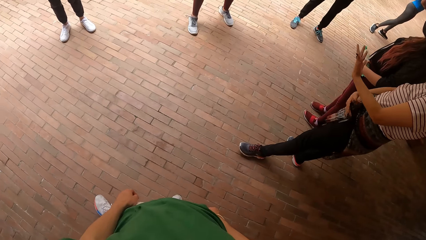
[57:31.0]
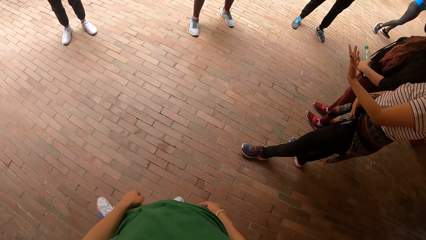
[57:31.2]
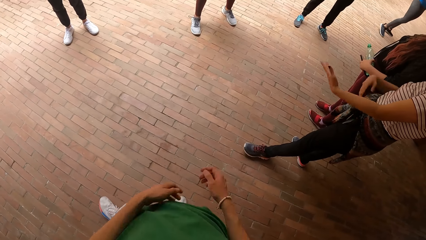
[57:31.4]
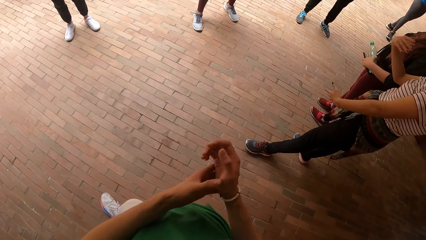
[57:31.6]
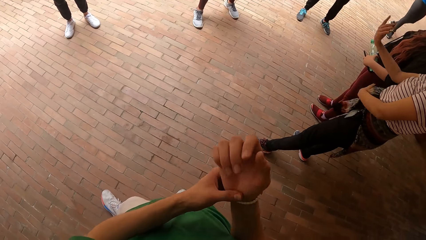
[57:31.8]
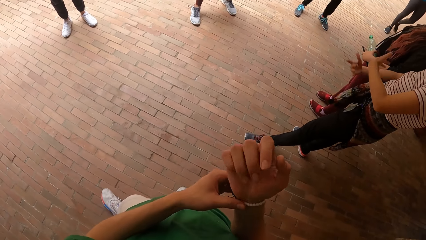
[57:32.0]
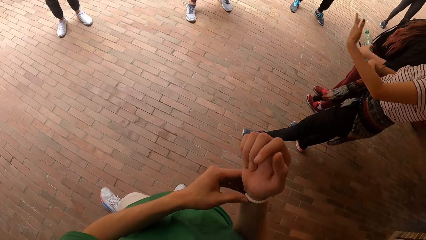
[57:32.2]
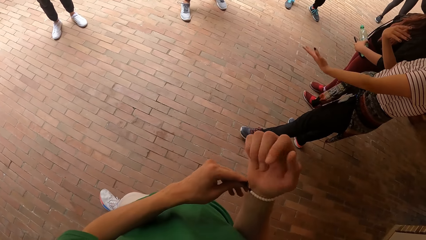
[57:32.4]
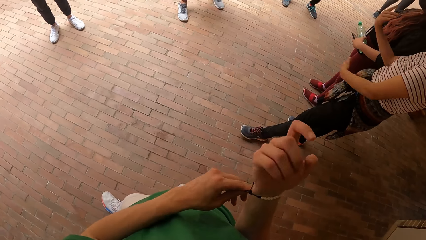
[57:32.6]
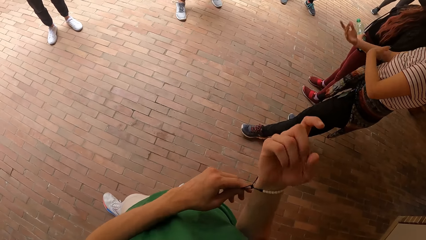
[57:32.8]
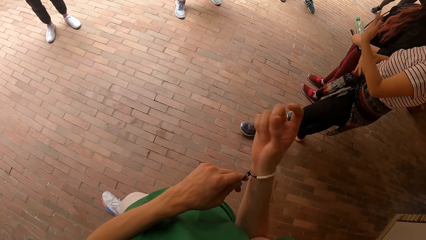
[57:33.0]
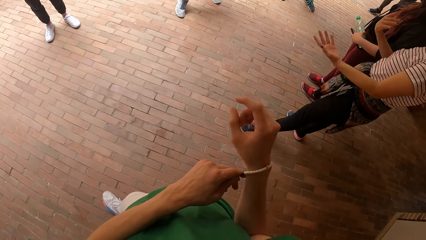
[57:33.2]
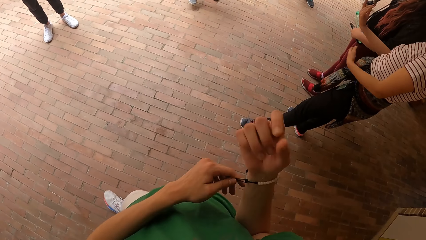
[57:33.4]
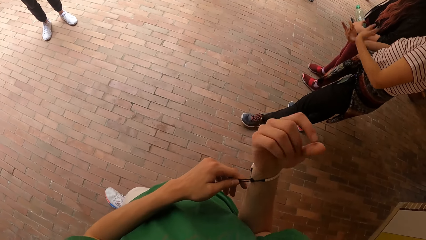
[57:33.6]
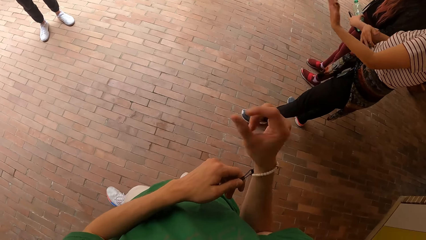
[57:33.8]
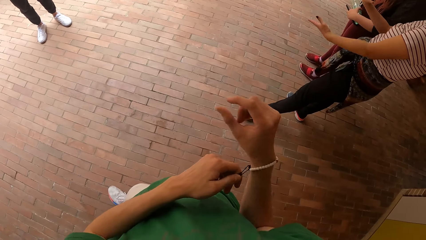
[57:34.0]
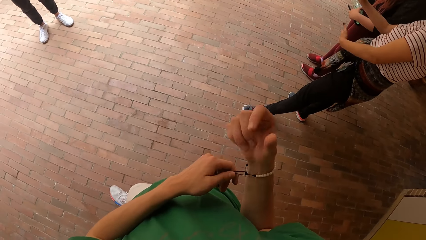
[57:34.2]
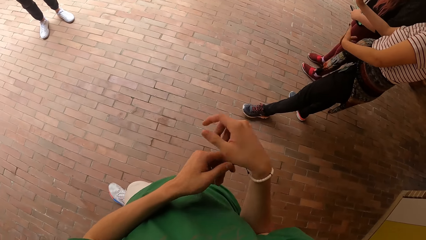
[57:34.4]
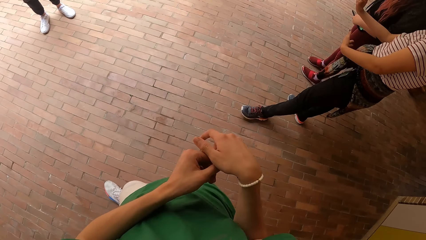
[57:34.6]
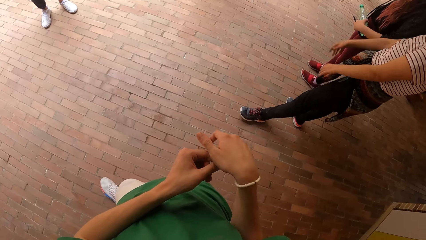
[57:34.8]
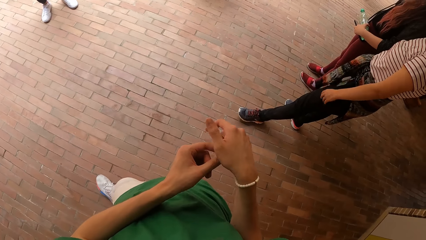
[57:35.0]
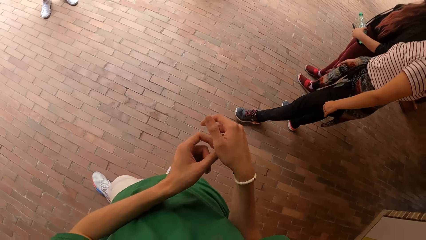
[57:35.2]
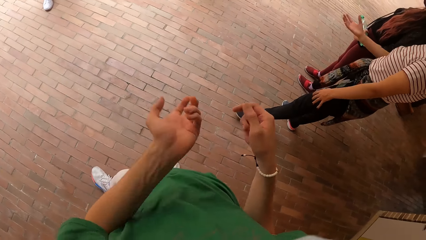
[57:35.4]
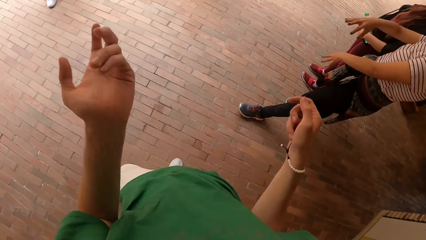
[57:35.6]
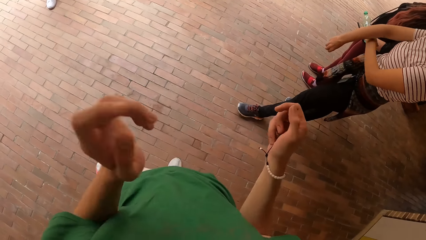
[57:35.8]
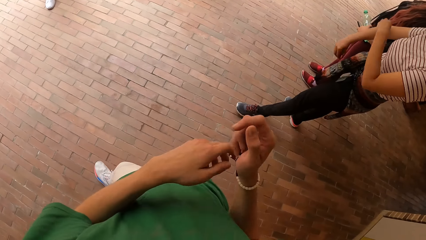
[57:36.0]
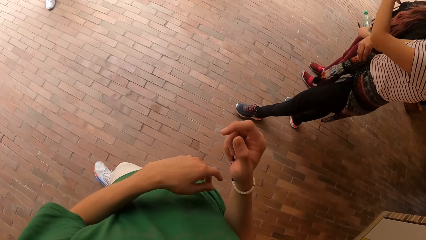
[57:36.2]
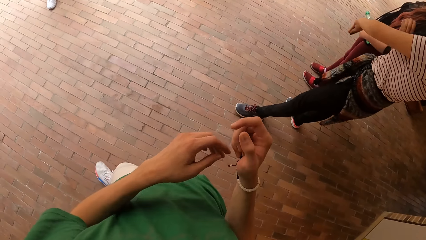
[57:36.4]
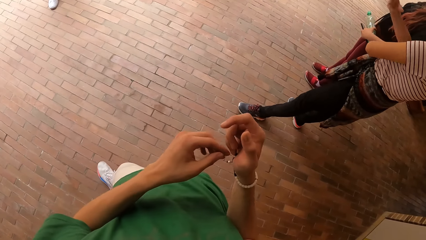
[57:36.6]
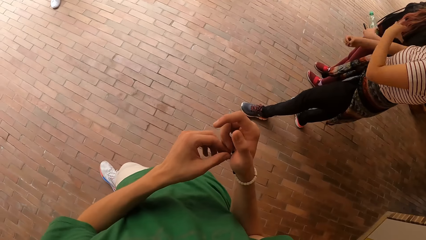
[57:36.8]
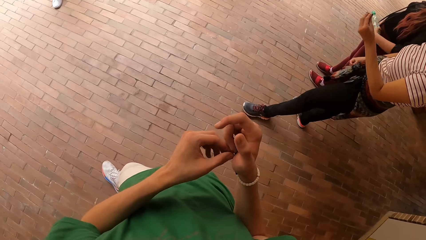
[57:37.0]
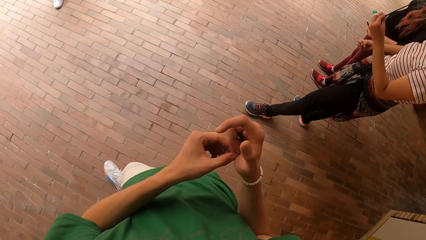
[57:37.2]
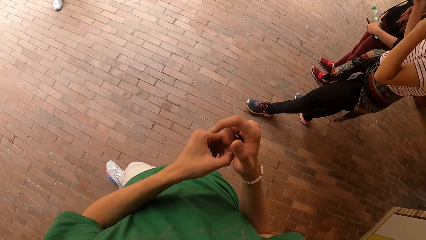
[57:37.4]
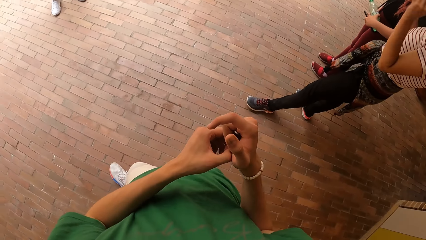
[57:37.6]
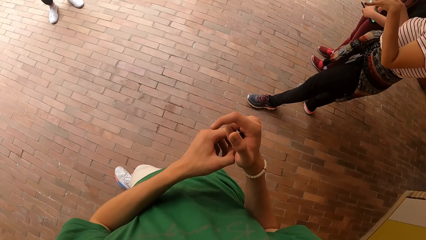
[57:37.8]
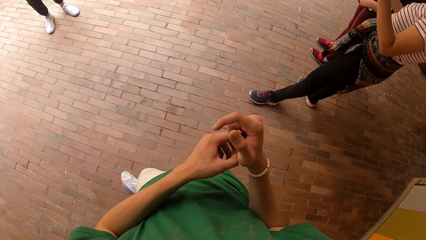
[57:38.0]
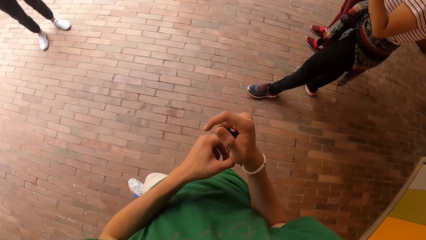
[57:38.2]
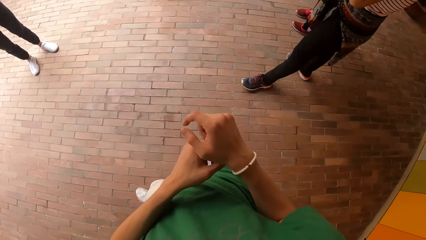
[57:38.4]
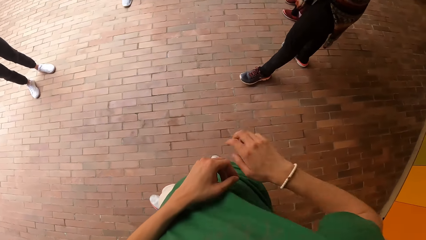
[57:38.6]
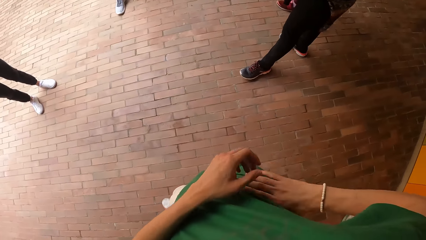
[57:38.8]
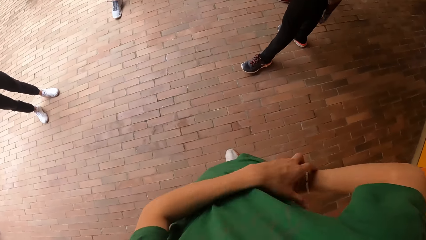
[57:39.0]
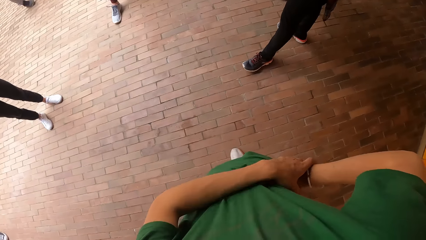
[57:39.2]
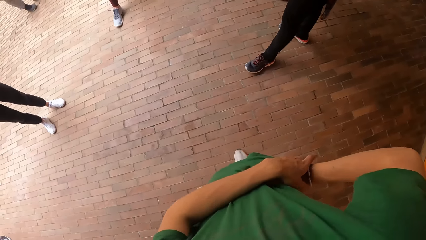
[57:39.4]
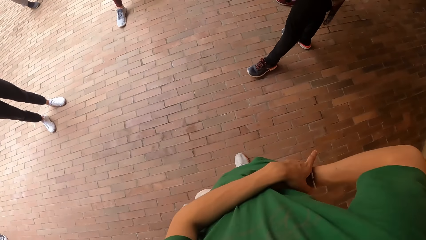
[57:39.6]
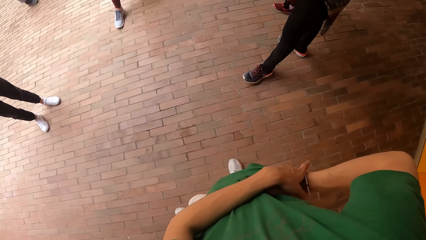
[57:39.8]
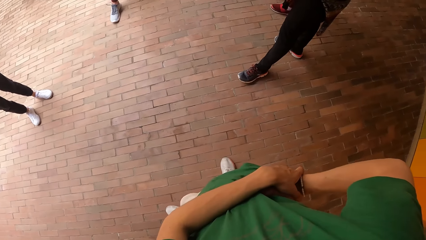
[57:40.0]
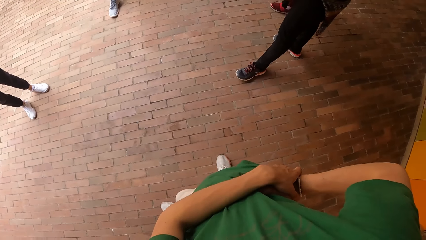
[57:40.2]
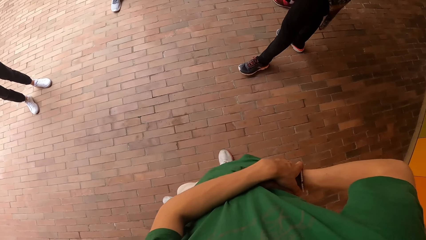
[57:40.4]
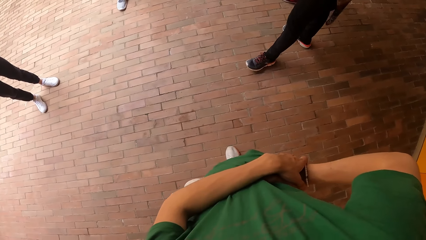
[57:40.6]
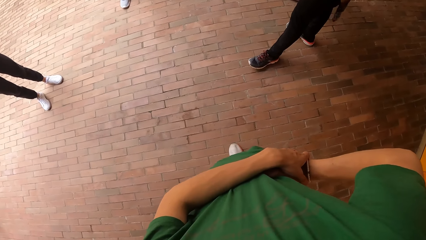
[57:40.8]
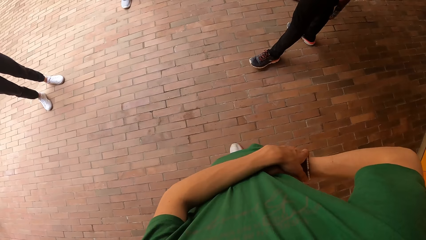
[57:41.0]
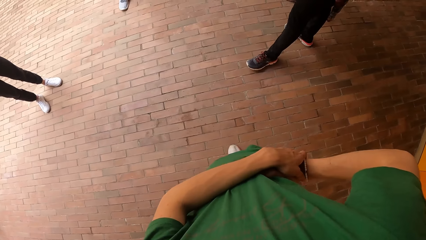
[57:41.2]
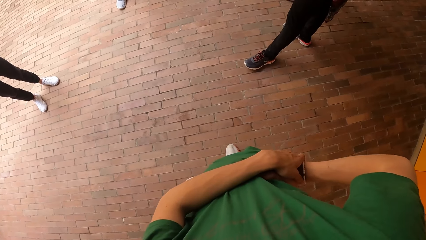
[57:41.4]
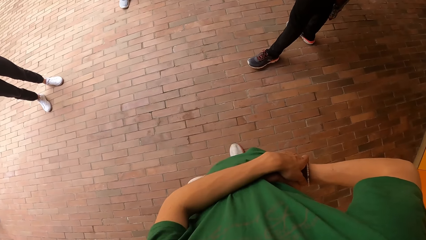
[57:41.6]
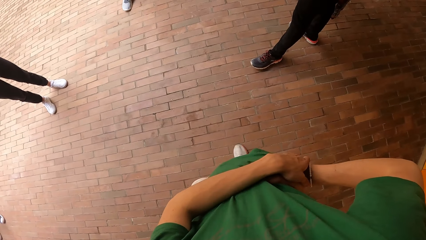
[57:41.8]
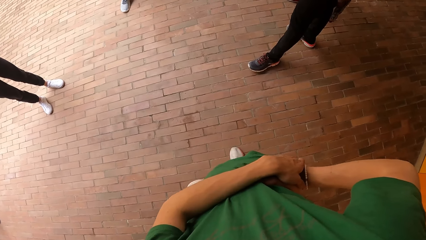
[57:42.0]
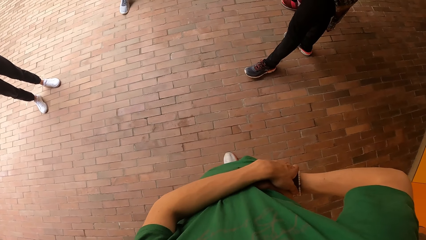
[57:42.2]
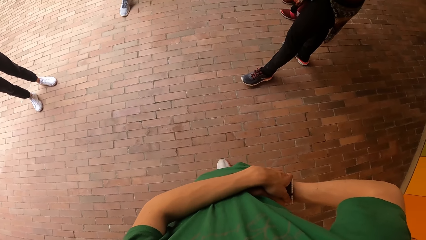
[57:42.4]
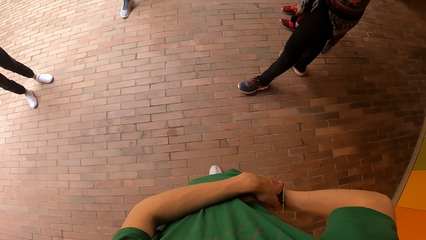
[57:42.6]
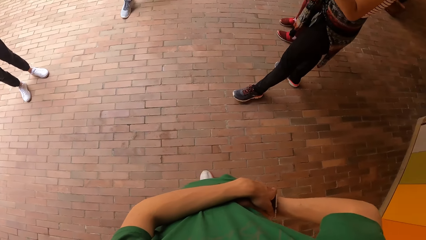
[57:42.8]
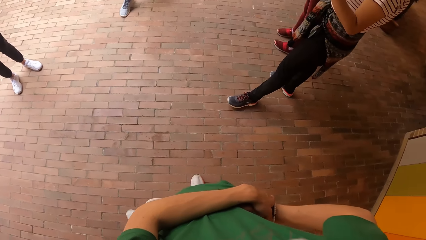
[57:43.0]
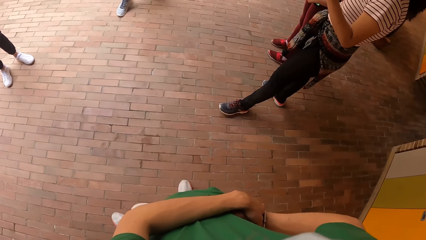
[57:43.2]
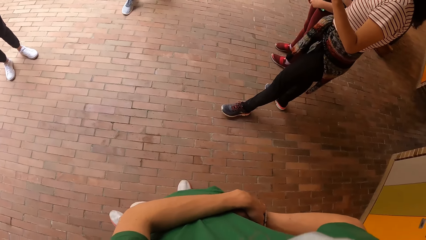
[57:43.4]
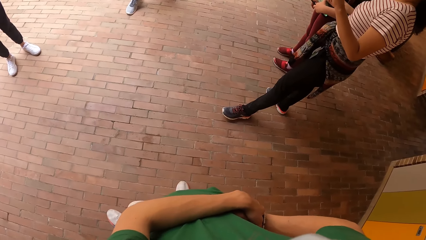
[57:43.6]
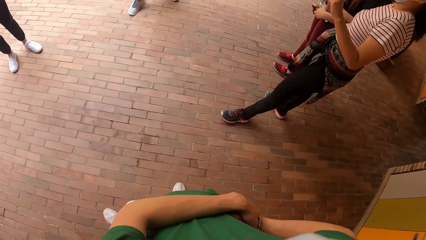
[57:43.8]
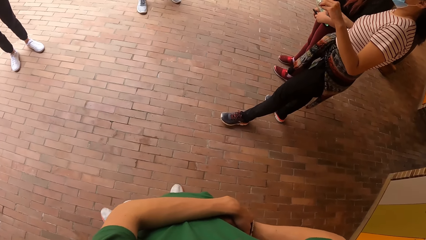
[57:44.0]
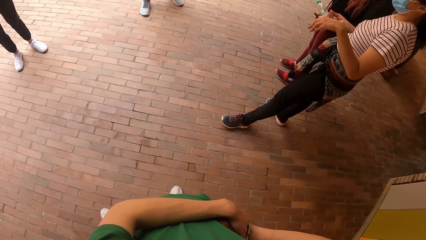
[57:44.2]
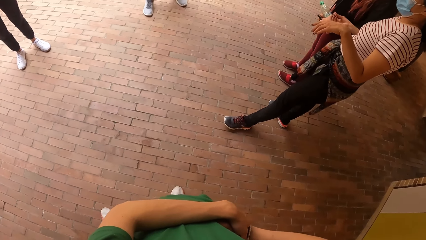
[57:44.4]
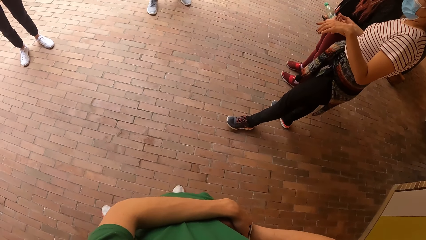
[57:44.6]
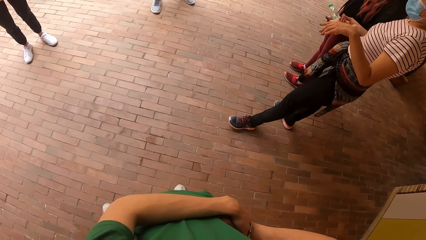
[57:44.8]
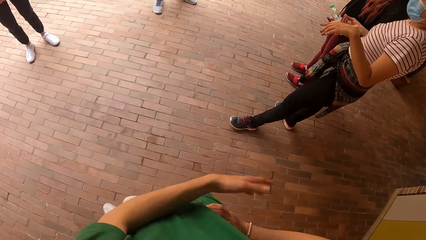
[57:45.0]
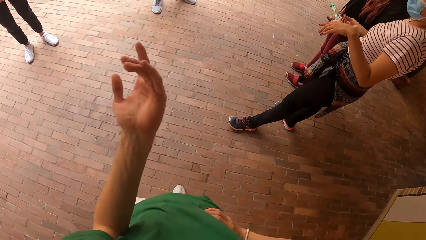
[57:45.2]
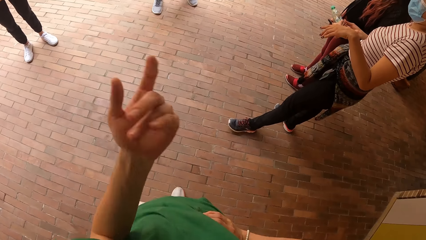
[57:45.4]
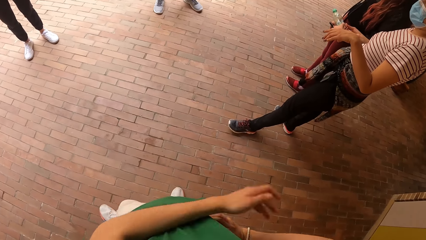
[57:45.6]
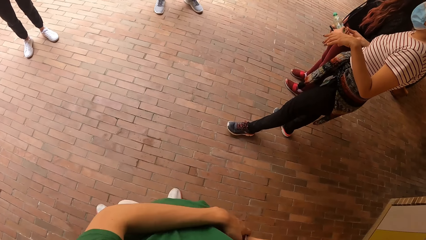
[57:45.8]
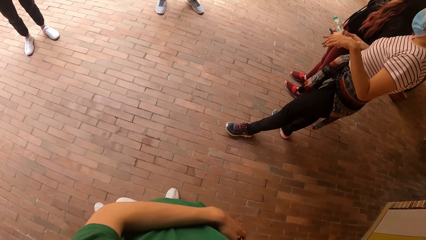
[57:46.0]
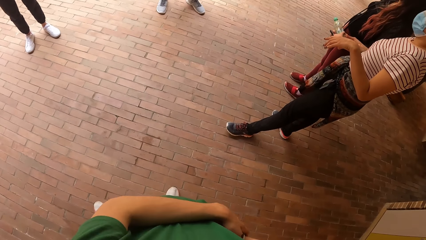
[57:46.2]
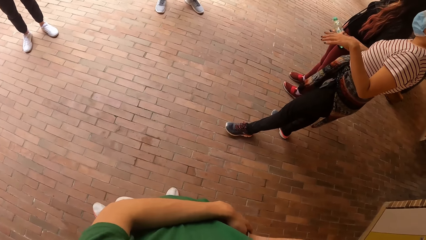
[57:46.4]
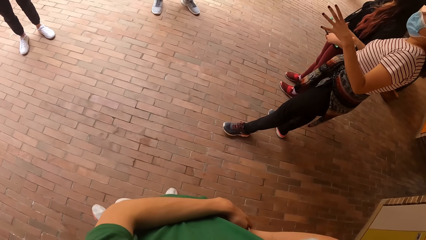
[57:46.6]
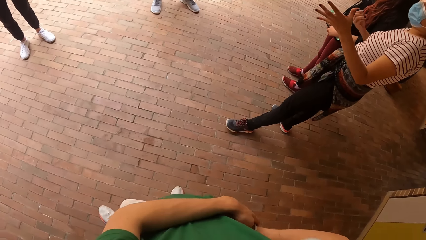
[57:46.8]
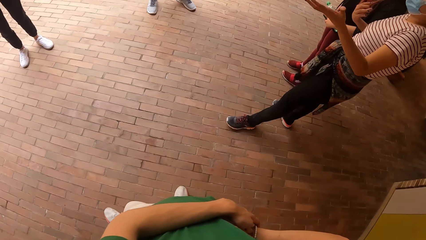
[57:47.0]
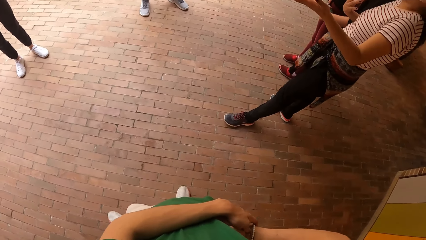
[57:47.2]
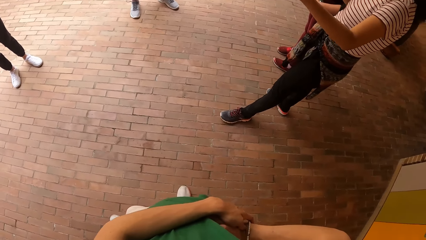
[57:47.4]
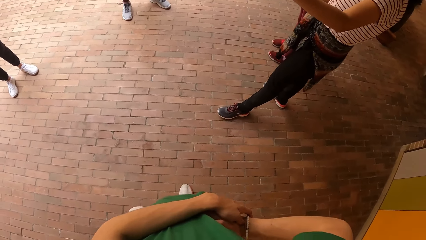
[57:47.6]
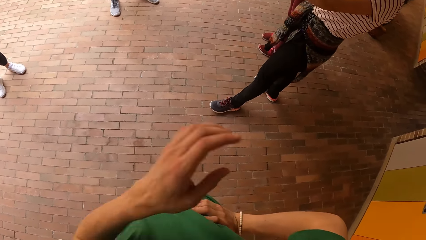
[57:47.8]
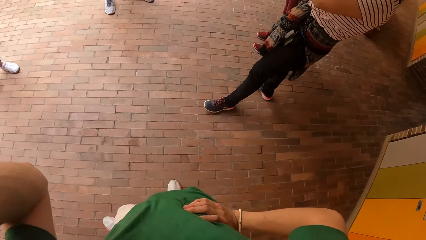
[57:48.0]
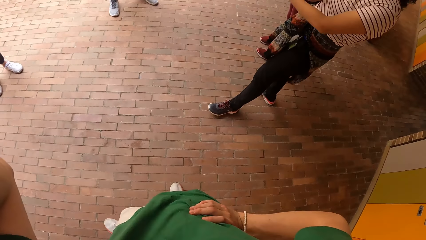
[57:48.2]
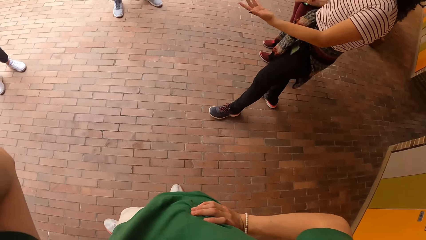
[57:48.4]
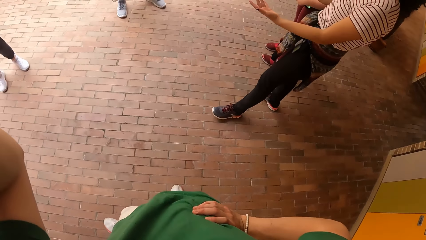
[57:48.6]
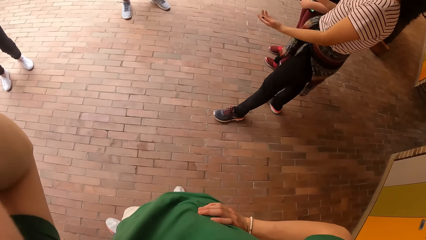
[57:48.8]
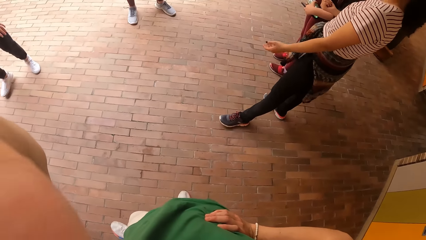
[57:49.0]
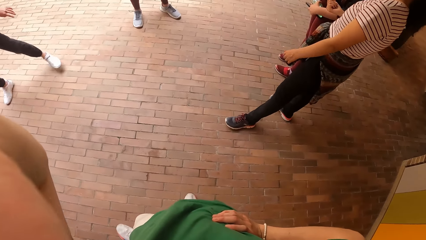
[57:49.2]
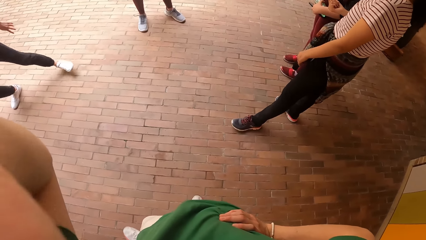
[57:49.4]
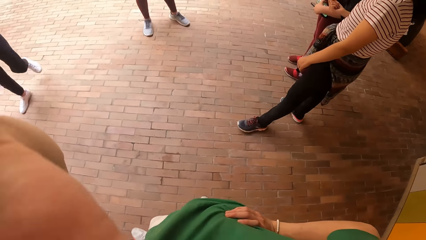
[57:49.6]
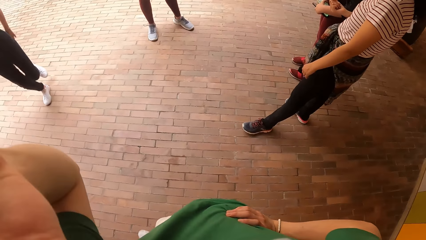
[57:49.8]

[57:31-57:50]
The camera wearer holds the bangle. He pulls a strap from a bracelet on his right wrist with his left hand. He holds his hand. He looks around. He interacts with the group of people in the dance hall. He lifts his hand. He touches his face with his left hand.
